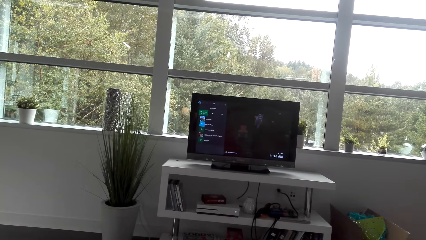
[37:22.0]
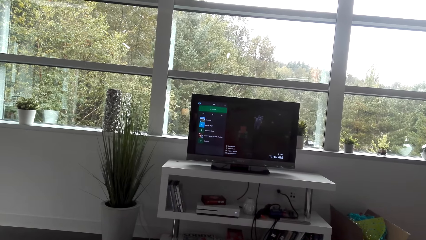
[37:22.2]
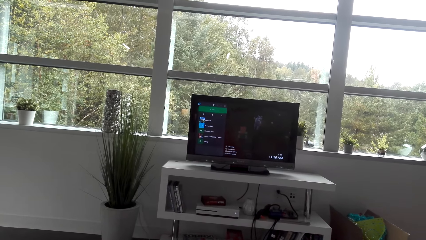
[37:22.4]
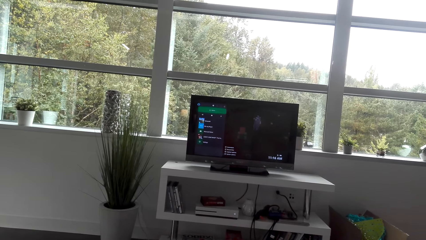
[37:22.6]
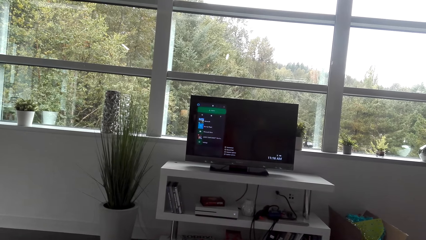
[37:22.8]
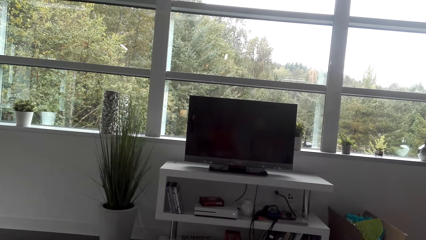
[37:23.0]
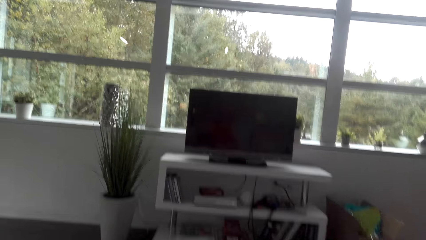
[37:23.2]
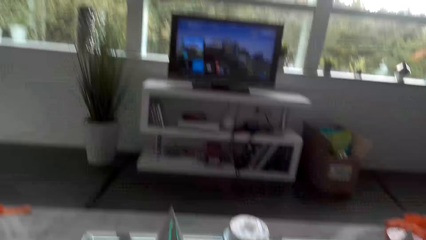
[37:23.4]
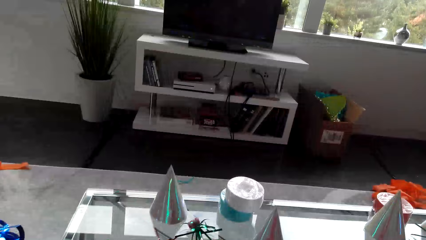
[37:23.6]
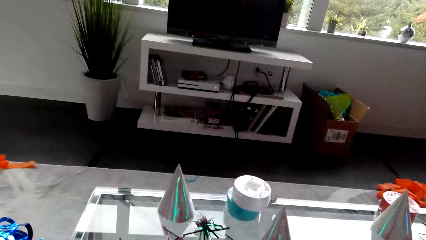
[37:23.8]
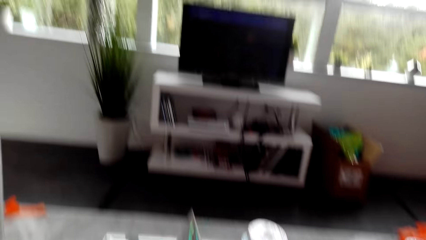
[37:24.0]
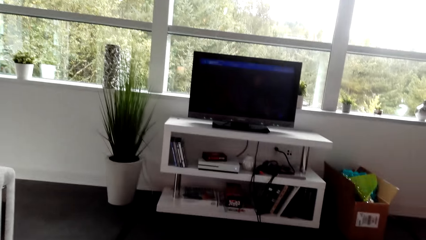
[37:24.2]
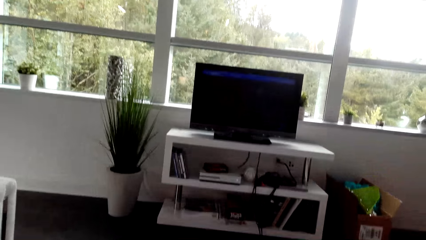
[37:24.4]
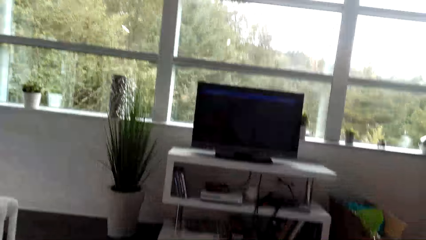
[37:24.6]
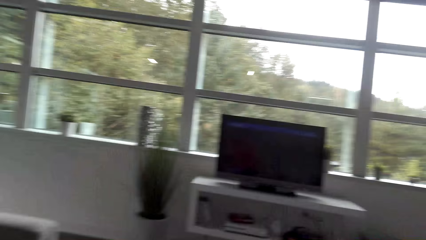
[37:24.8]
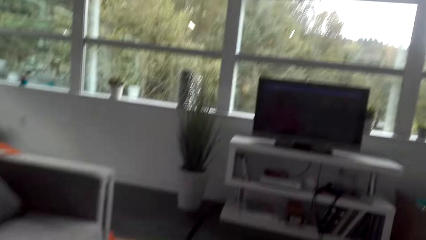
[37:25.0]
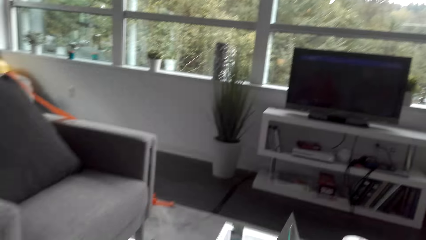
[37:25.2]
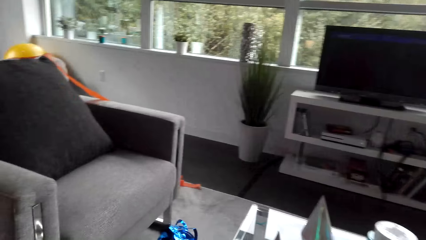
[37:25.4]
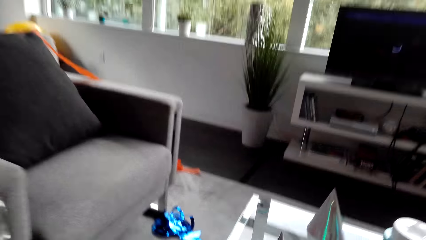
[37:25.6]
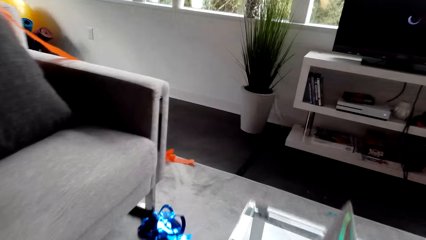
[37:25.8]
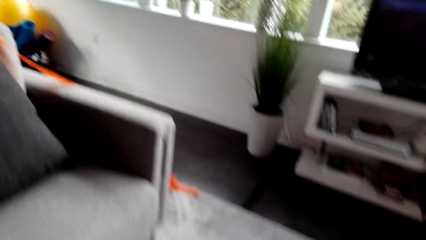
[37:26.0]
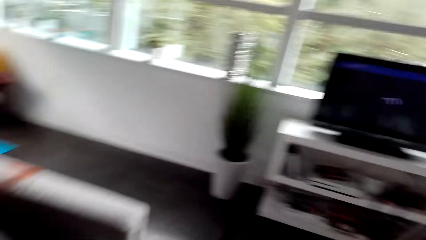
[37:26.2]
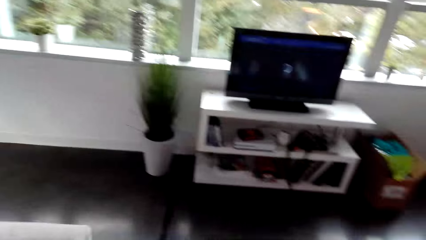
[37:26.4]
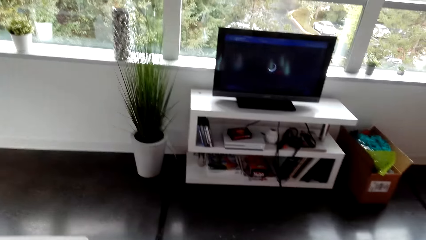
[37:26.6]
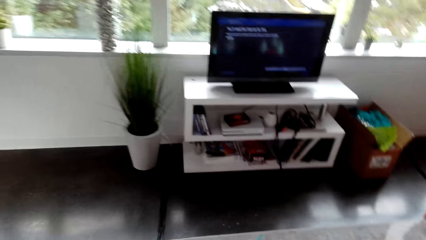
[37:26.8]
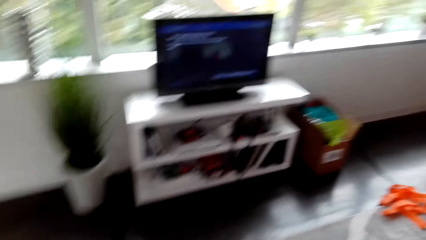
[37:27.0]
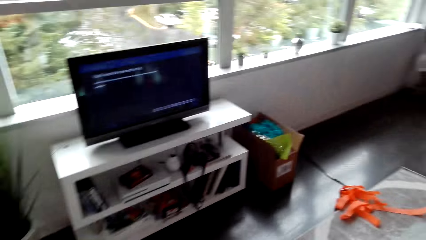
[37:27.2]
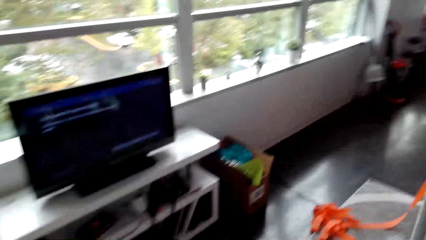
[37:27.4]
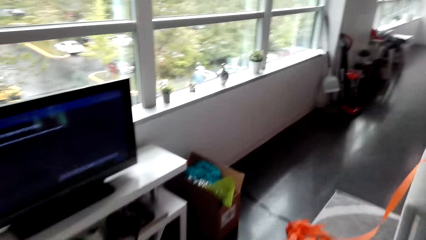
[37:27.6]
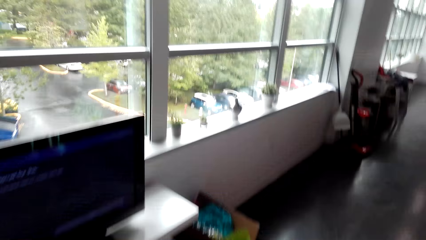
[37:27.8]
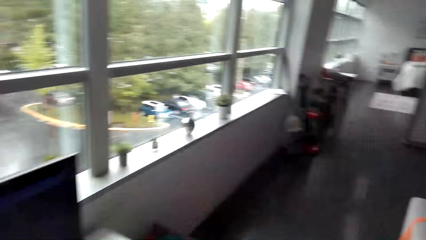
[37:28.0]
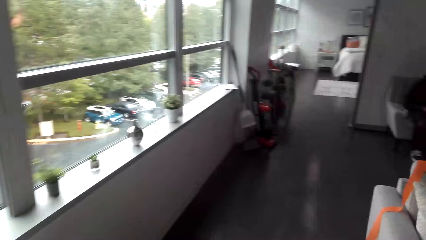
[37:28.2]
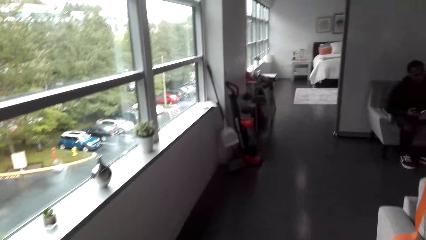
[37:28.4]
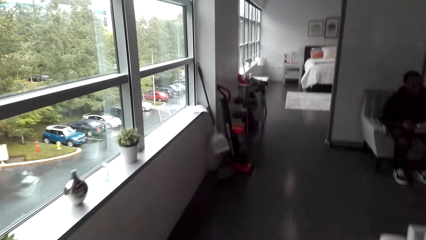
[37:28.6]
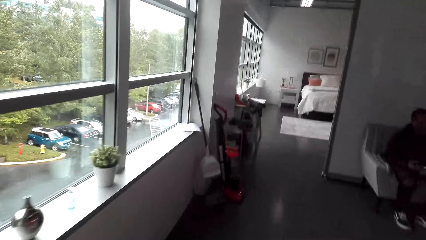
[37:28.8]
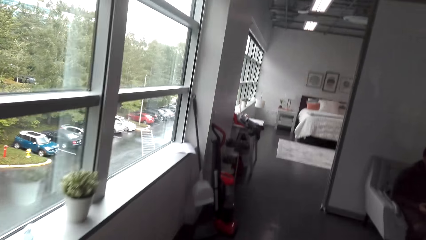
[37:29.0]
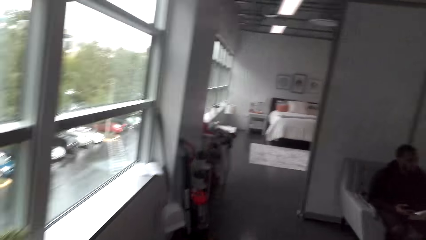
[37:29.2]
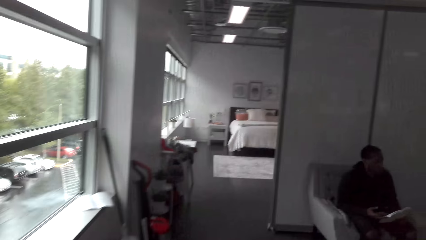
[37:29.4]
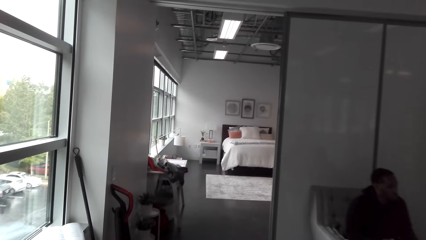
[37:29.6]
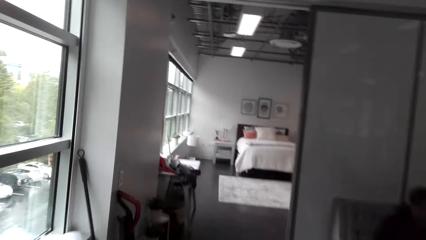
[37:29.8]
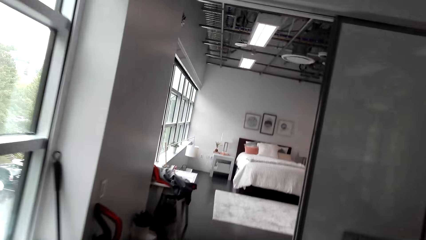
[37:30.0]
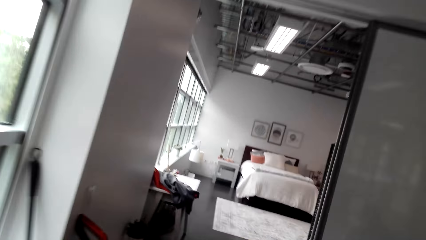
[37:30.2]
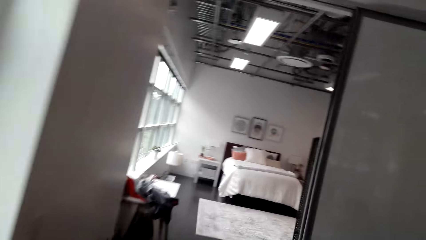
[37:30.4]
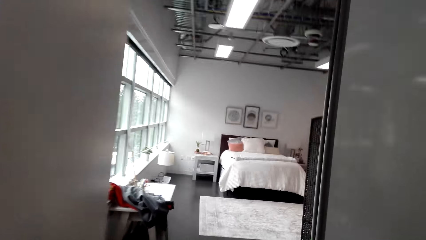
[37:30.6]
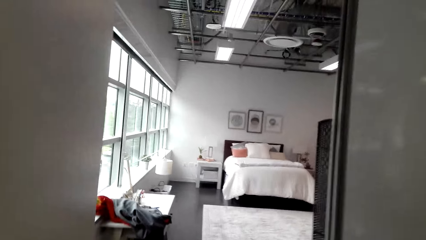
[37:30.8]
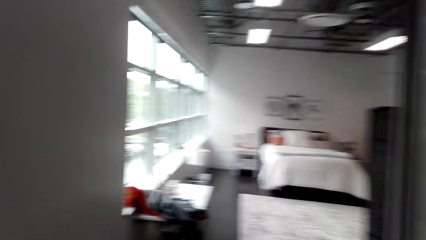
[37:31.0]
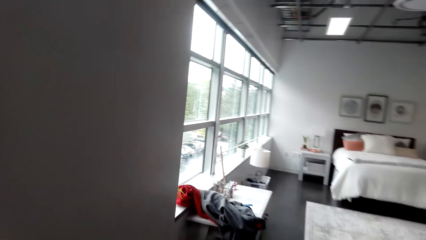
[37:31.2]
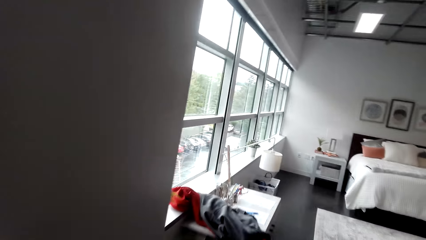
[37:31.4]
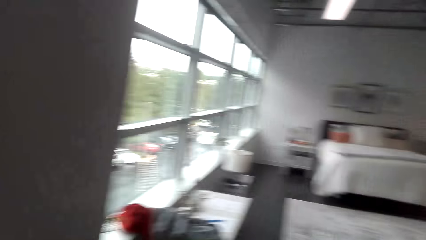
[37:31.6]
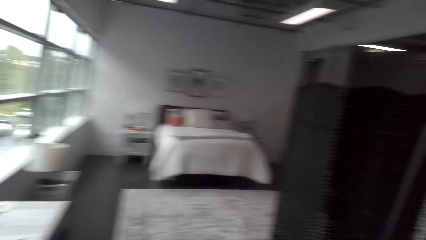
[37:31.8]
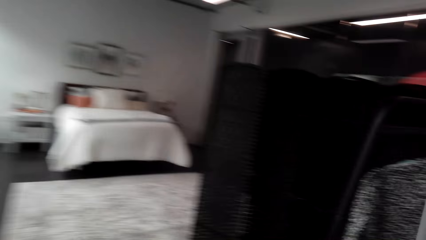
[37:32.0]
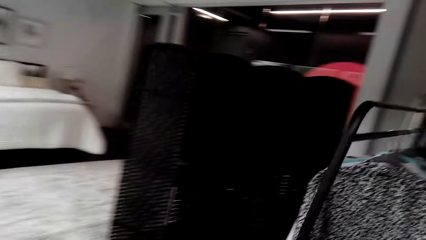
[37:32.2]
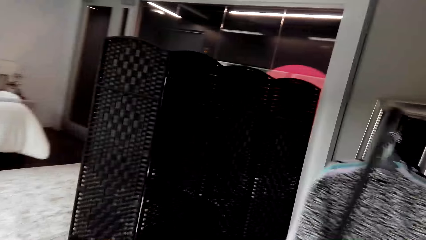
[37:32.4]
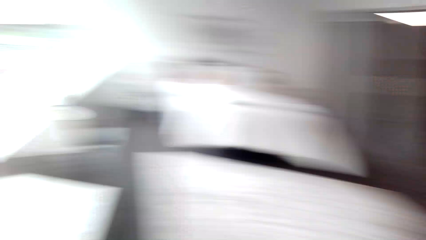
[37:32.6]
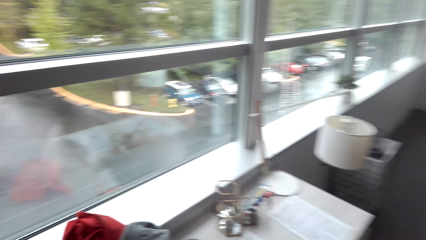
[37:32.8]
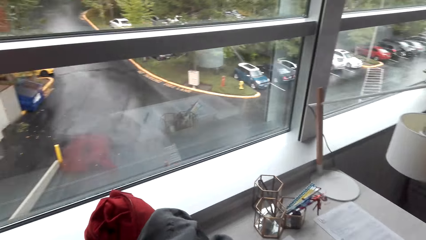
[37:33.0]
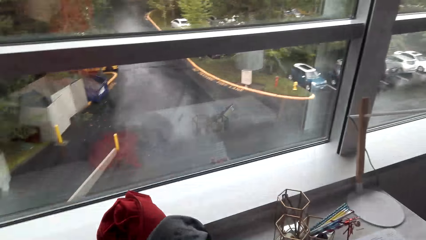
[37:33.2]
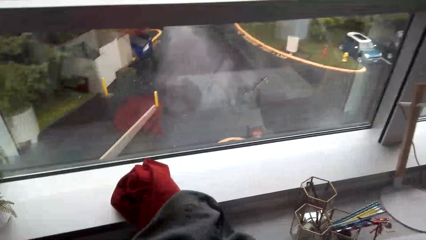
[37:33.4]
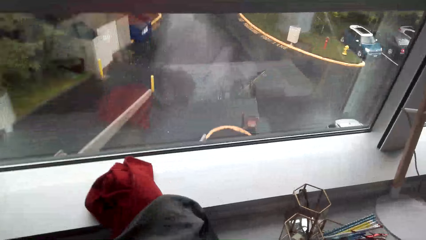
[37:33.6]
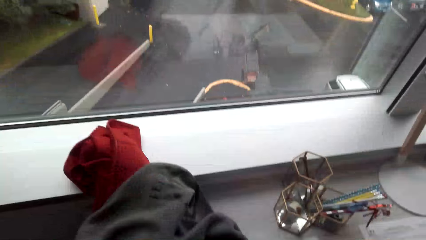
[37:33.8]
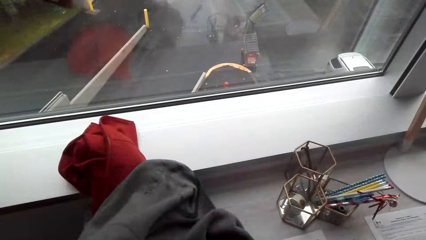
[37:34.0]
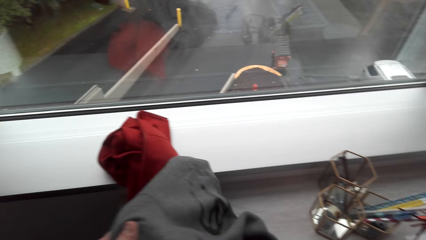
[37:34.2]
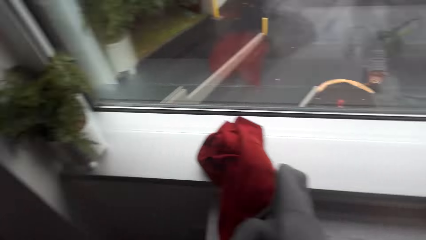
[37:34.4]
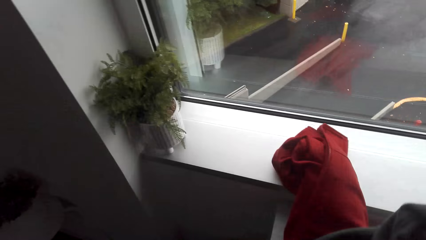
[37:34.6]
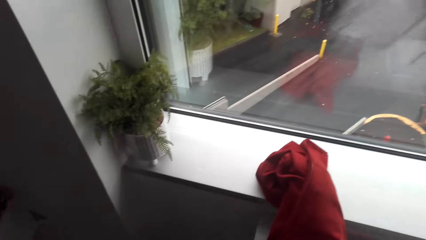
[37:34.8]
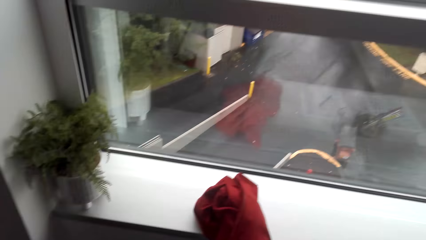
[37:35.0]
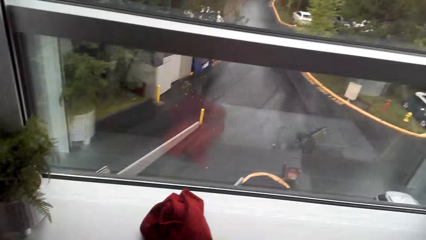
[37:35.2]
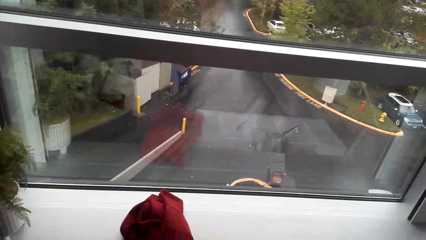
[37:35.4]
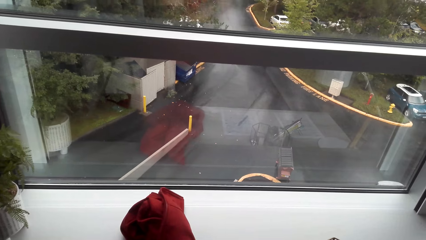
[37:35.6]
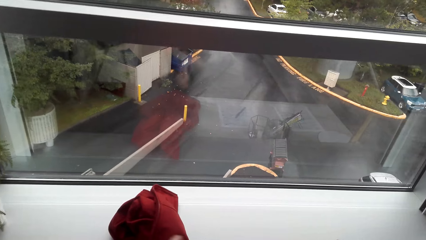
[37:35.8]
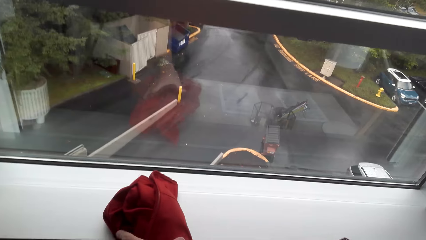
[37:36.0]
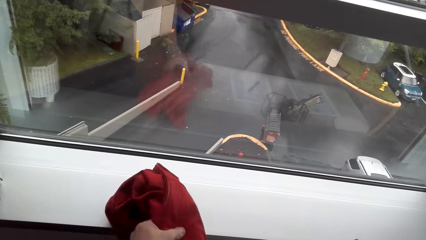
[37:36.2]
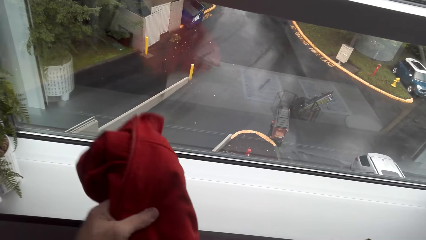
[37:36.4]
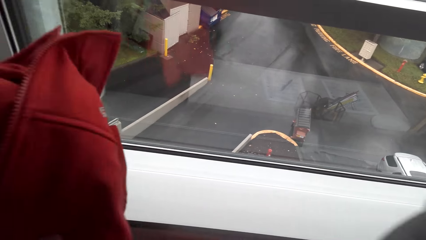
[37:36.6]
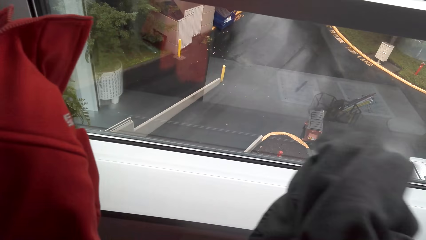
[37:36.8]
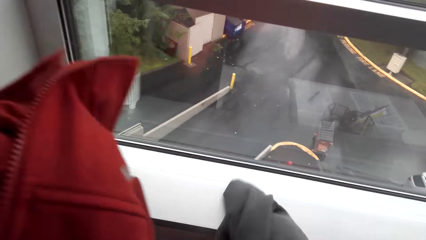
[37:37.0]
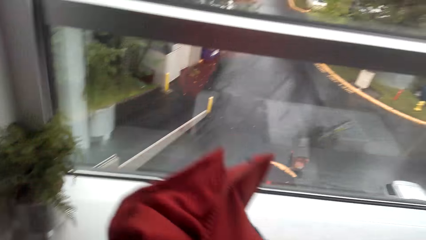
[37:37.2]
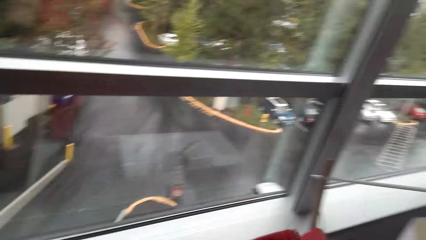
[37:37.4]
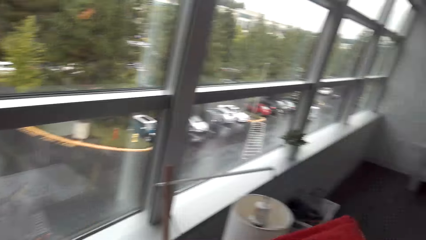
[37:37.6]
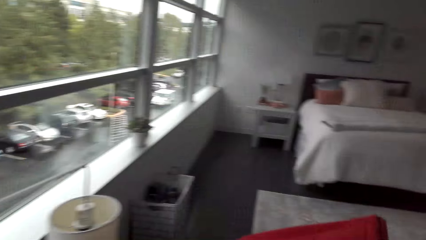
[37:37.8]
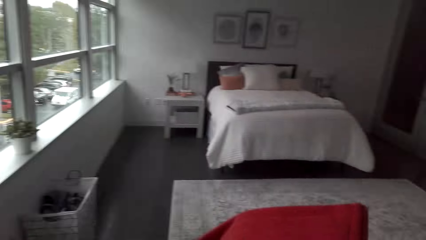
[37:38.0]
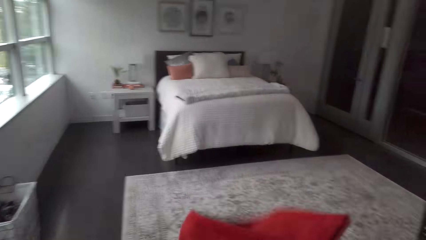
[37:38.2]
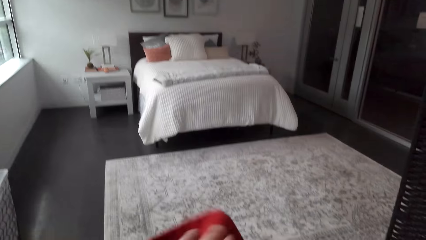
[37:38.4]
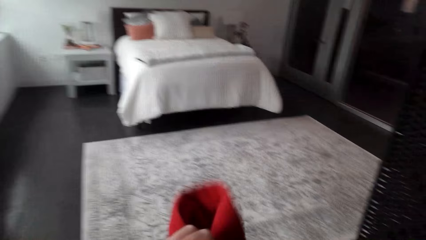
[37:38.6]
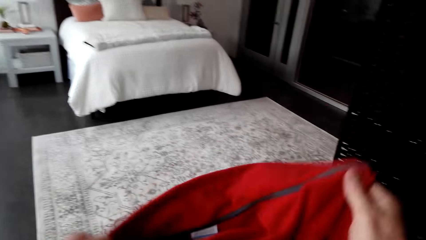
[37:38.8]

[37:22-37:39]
The camera wearer looks down. They look at the television. They stand up. They walk around the room. A man sits on the couch. The camera wearer enters into the bedroom. They look around. They pick up a grey jacket. They pick up a red jacket. They put the grey jacket down.
